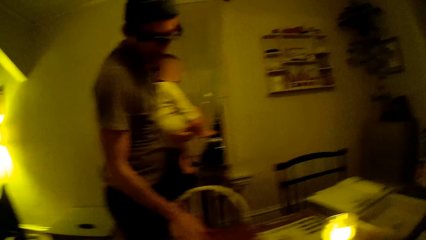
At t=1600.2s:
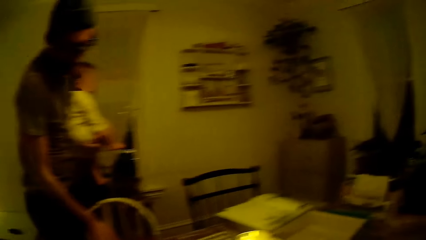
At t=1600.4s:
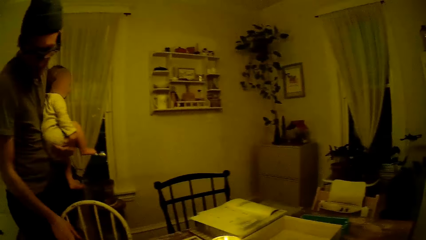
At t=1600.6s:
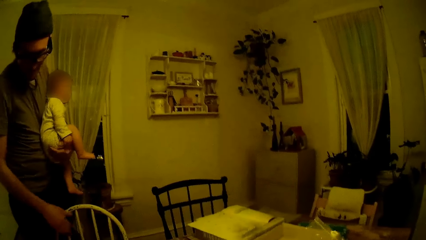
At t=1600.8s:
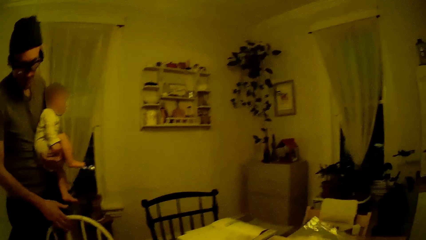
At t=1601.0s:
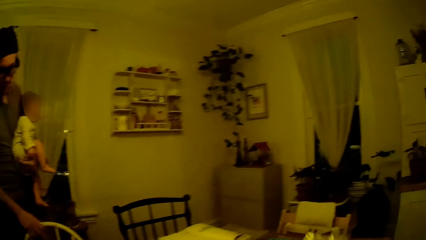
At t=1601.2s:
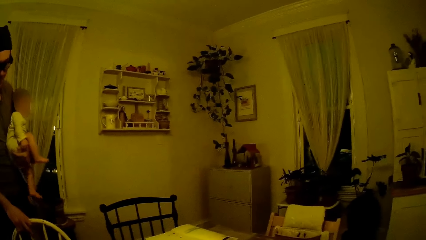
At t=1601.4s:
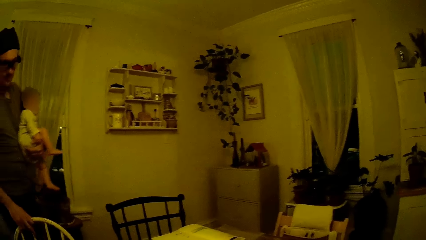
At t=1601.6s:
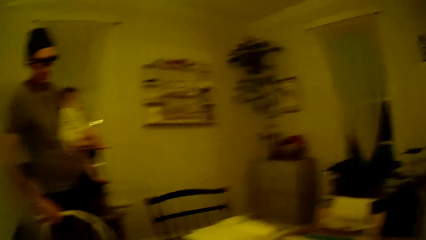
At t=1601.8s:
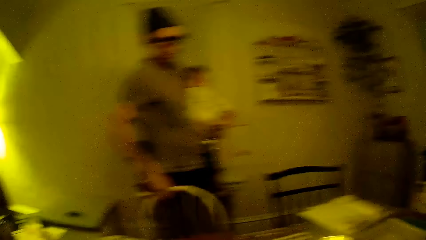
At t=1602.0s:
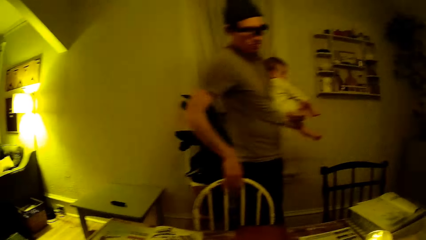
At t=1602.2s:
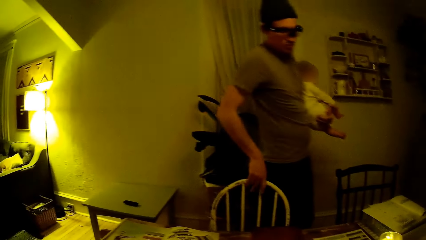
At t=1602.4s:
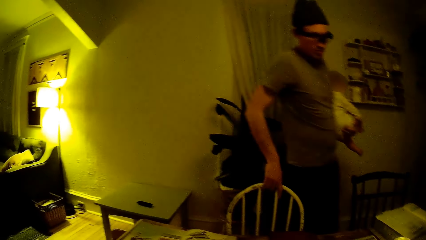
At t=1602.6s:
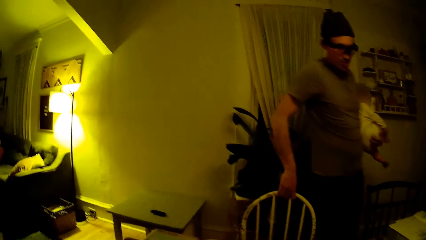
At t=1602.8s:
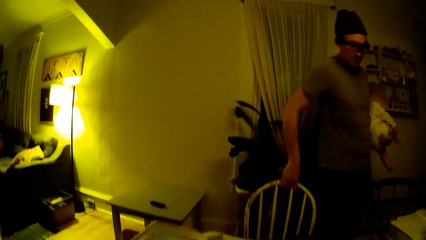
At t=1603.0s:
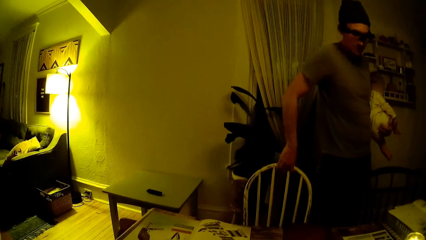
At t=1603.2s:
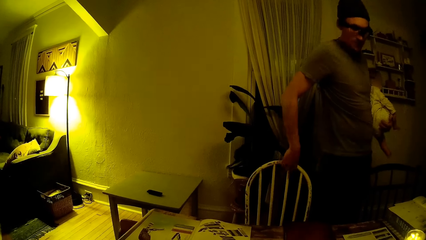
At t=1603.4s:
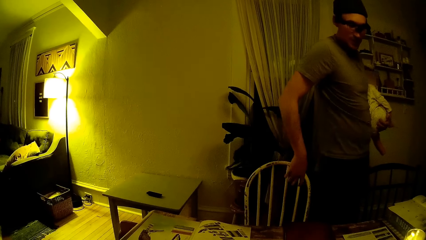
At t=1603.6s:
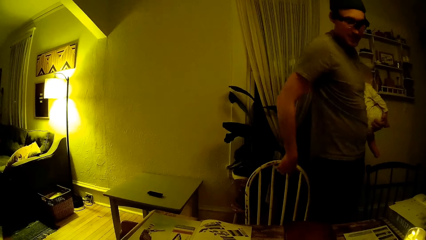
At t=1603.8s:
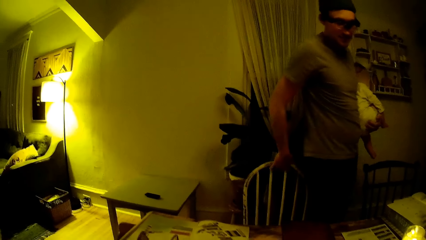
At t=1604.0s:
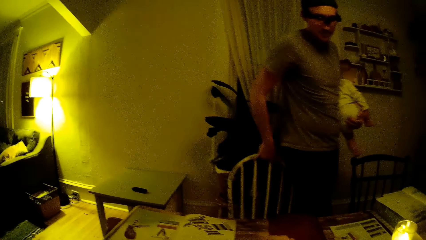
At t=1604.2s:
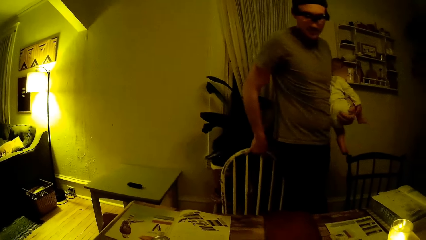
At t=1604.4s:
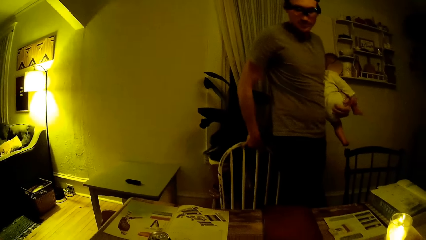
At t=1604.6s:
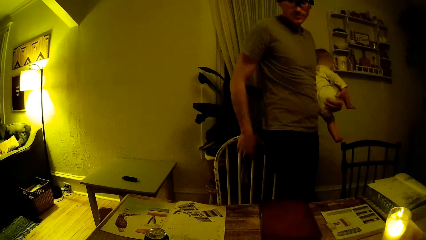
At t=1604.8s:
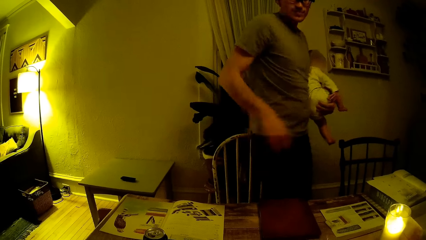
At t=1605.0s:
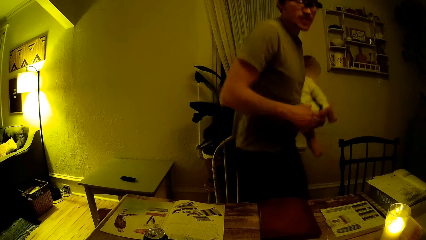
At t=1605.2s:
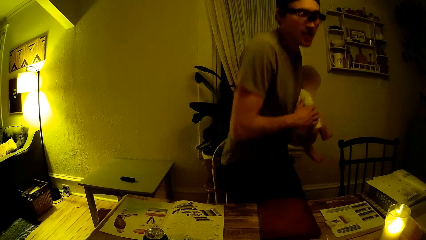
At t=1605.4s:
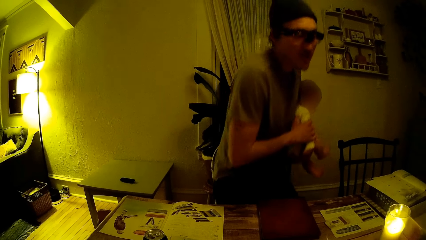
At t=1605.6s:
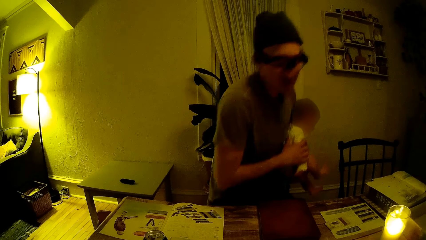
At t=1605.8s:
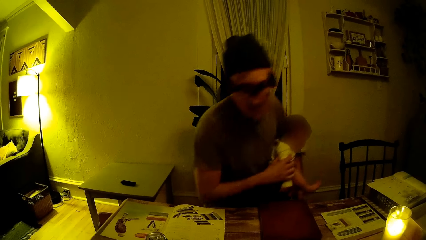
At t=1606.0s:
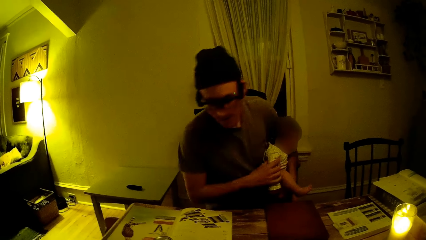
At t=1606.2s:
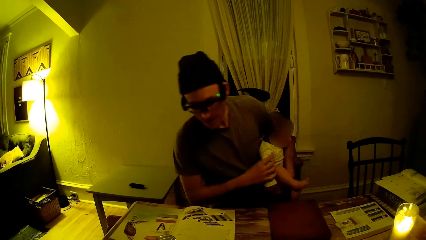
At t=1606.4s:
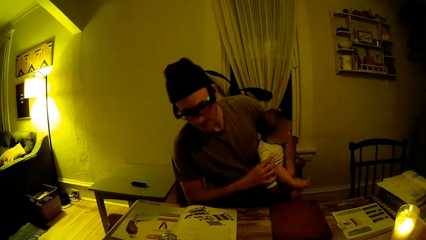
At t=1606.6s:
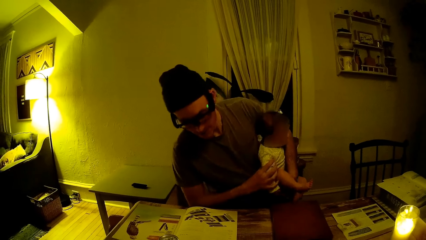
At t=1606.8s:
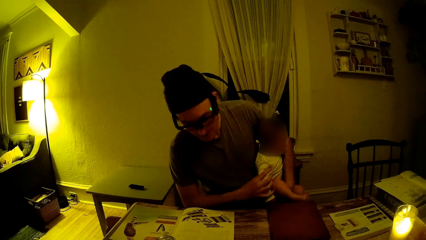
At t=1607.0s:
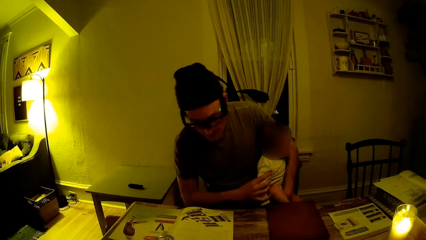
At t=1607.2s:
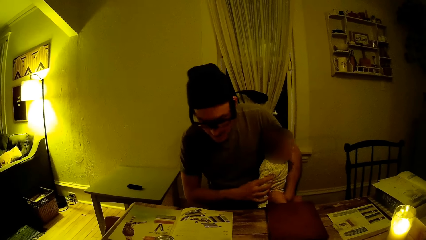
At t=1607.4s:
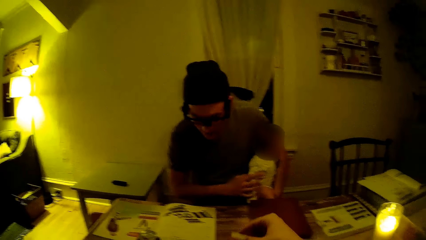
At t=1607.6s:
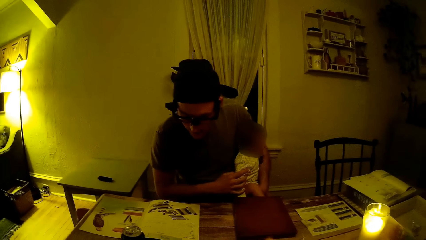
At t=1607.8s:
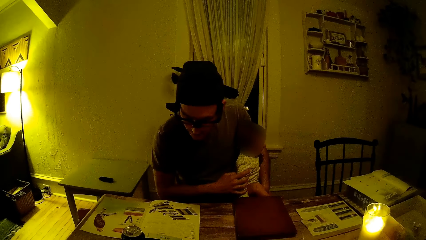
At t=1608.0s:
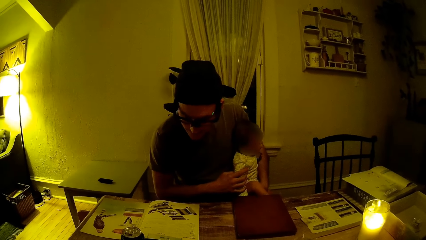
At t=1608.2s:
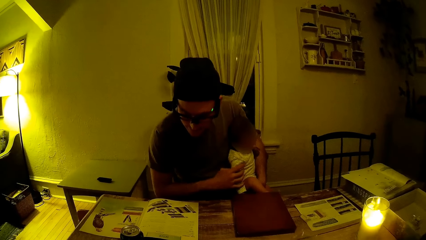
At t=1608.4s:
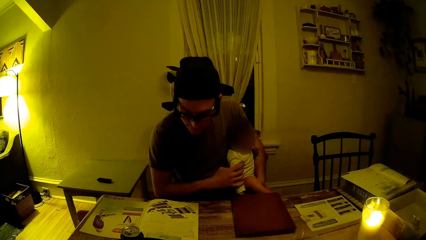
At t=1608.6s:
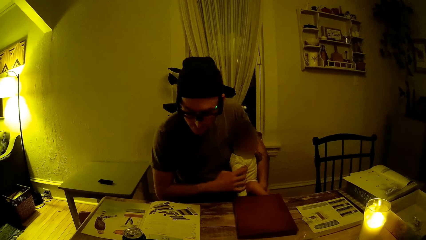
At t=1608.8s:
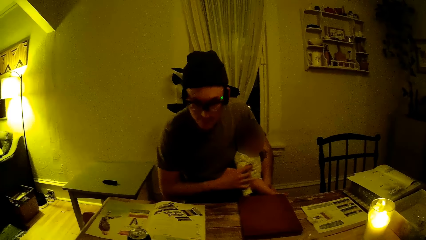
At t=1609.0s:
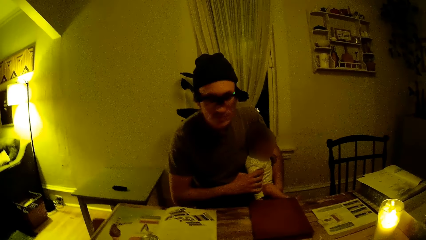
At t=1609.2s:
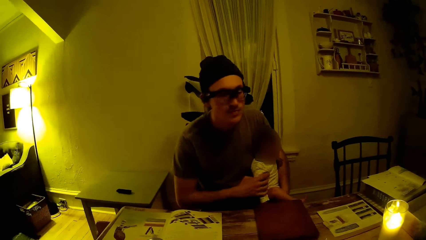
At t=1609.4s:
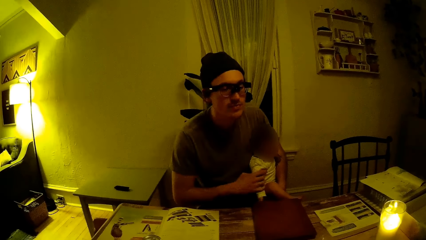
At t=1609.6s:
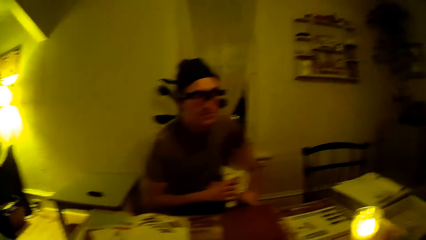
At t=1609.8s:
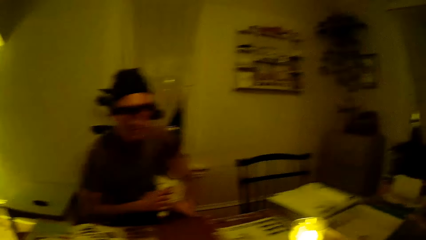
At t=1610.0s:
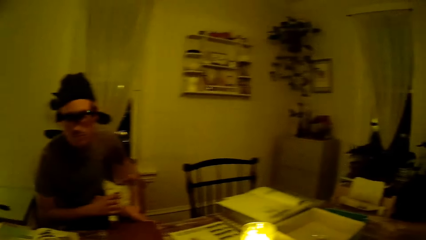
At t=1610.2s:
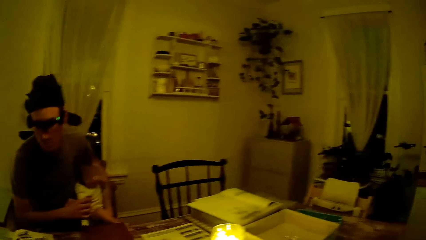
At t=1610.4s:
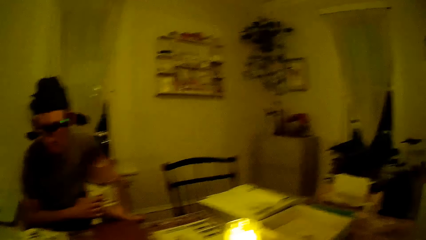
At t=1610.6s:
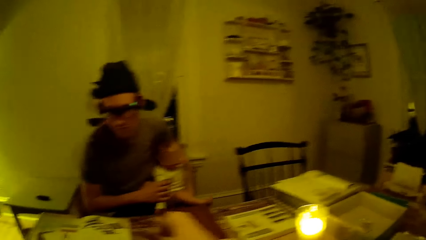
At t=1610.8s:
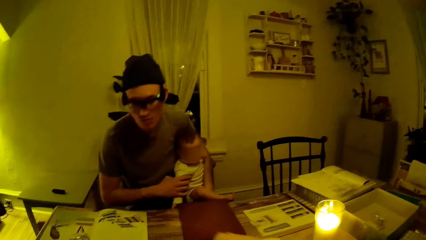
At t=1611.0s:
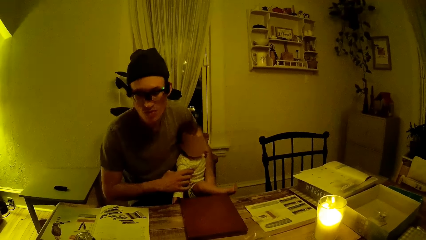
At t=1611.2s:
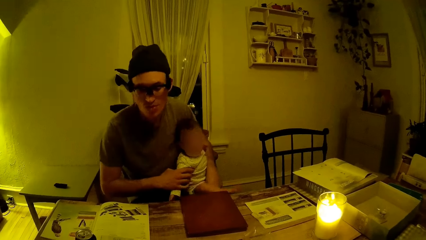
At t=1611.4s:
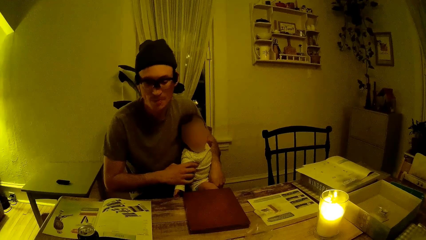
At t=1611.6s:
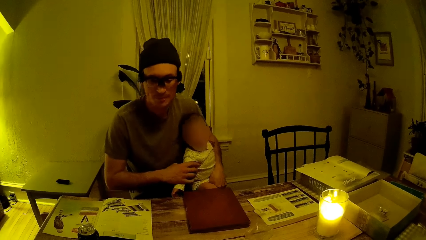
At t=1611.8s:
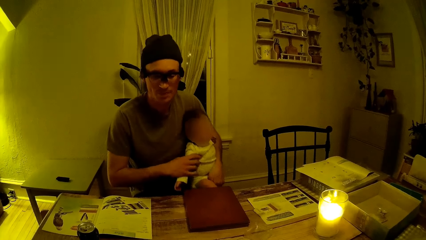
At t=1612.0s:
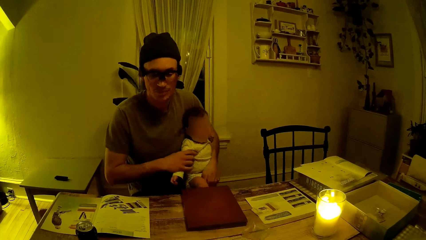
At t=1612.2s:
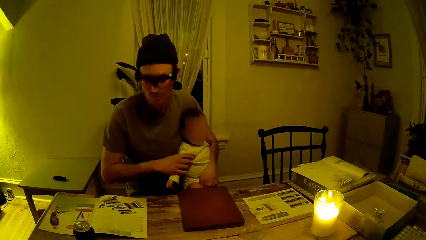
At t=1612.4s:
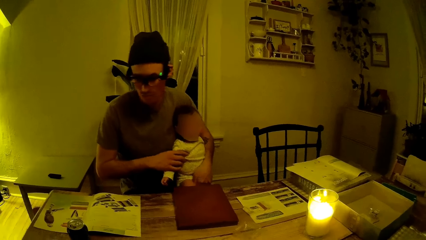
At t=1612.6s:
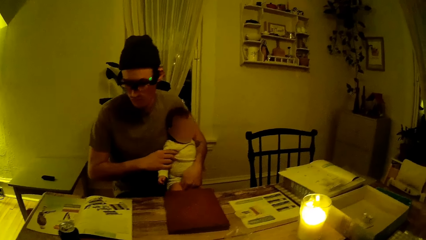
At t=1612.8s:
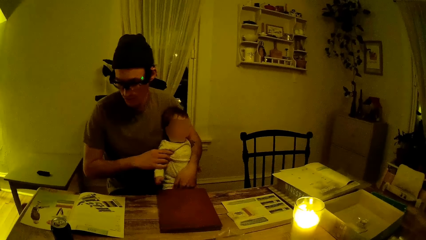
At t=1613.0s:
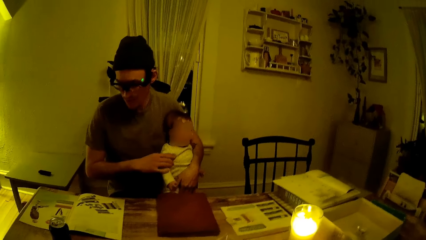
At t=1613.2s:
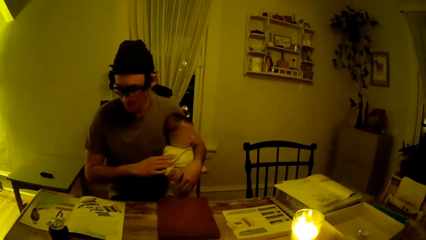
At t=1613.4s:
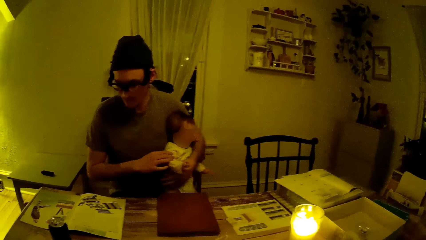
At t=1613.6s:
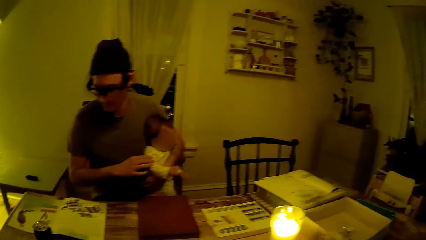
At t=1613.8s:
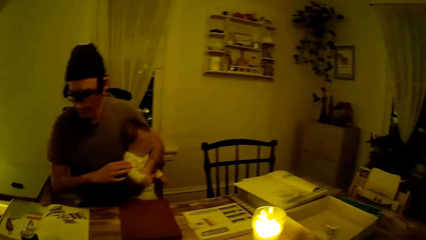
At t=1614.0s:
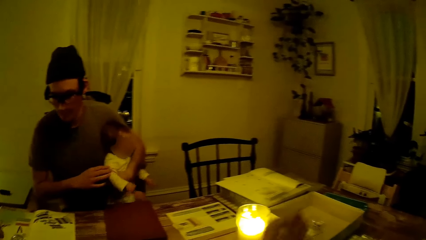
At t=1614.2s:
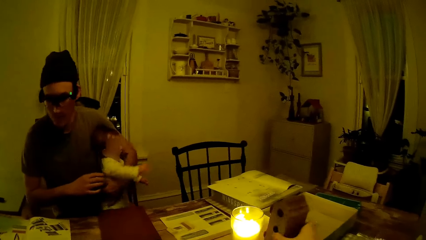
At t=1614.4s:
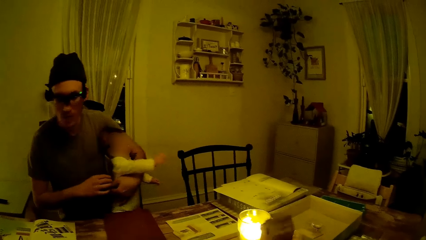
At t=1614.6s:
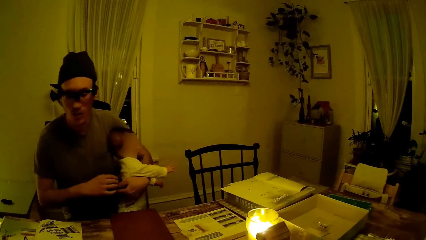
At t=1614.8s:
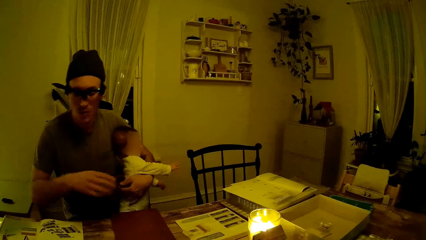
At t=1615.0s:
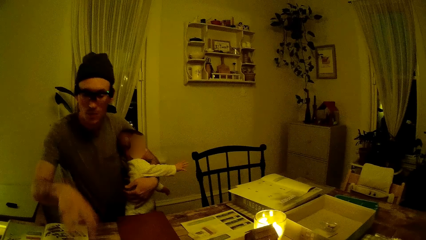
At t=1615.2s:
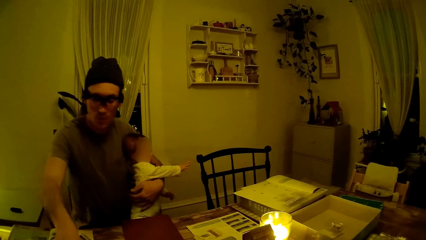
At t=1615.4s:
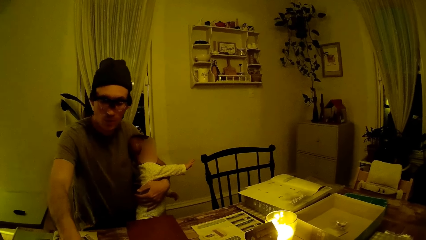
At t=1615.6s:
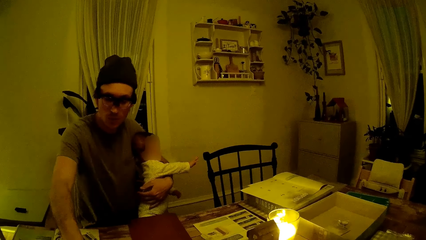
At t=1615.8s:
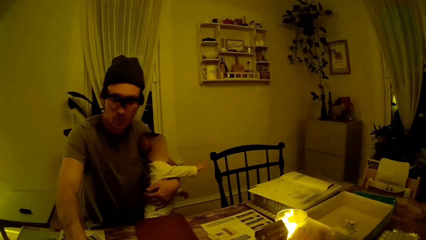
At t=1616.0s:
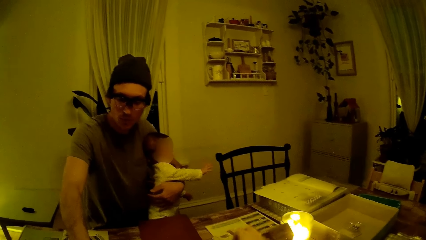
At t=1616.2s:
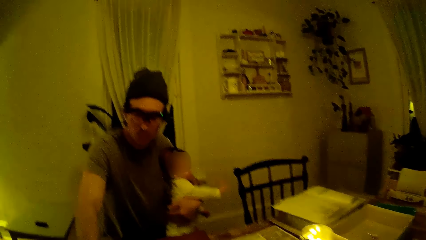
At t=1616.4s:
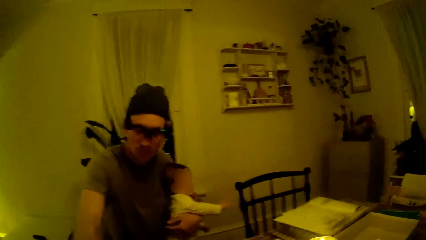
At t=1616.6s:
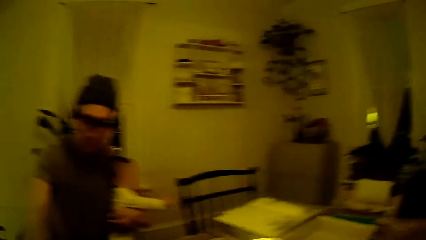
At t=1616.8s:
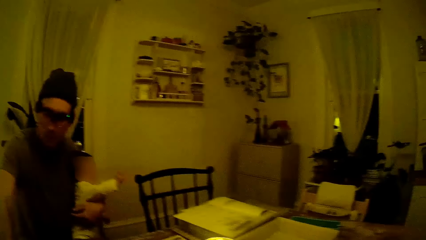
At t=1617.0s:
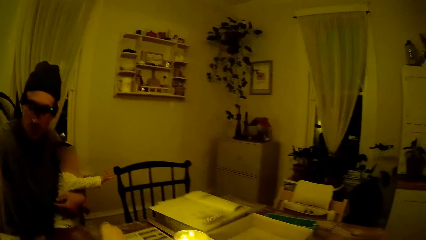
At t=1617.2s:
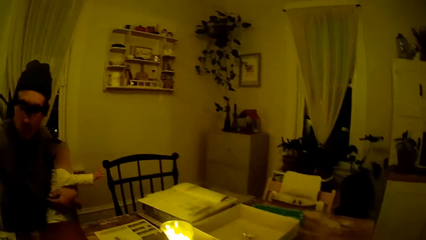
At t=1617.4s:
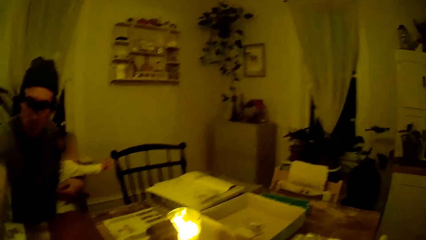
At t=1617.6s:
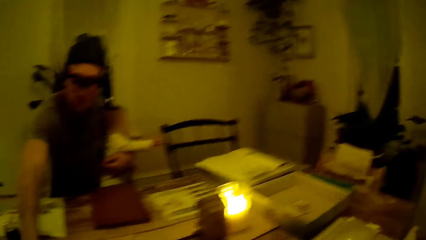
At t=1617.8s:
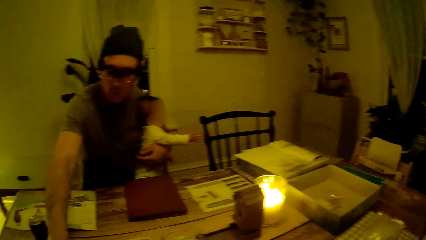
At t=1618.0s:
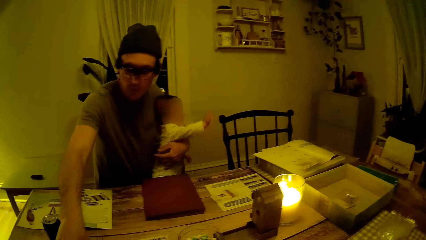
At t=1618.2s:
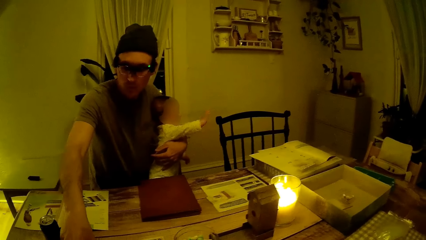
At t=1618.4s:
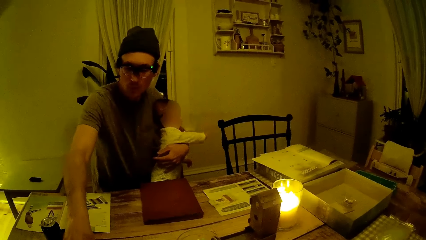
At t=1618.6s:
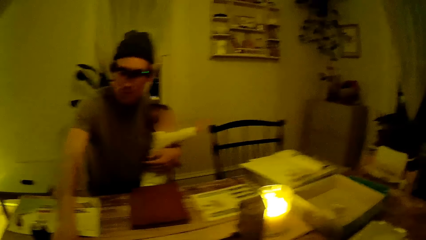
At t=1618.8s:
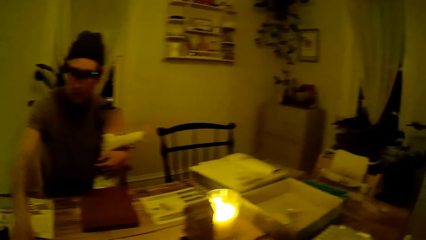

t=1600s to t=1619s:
The camera wearer picks up a plastic bag on the table with her right hand. The man touches the chair with his right hand, carries the baby, pulls the chair and sits on the chair. The man moves something on the table. The camera wearer drops the toy on the table with her right hand.
